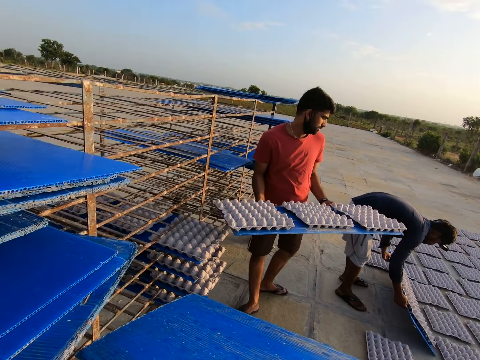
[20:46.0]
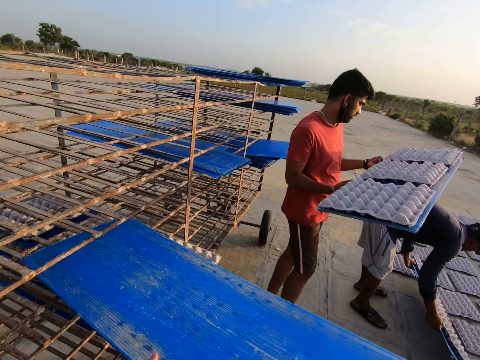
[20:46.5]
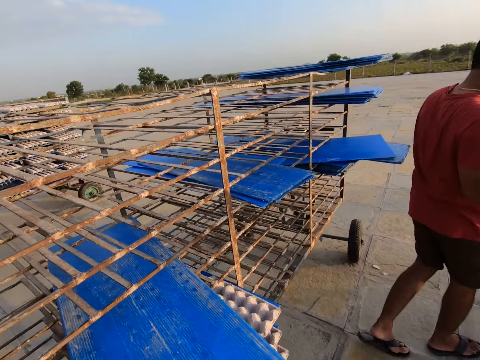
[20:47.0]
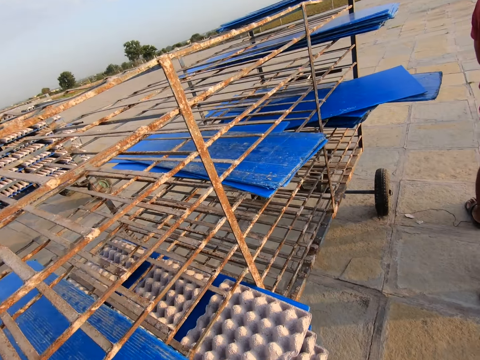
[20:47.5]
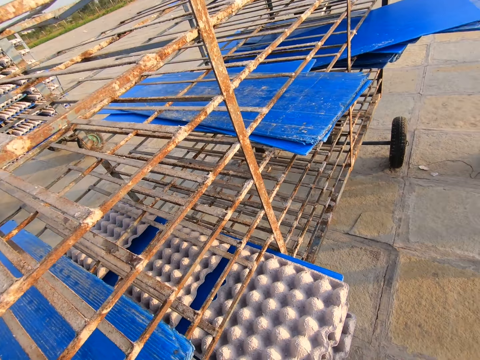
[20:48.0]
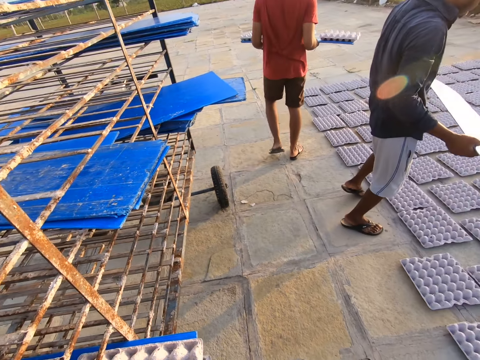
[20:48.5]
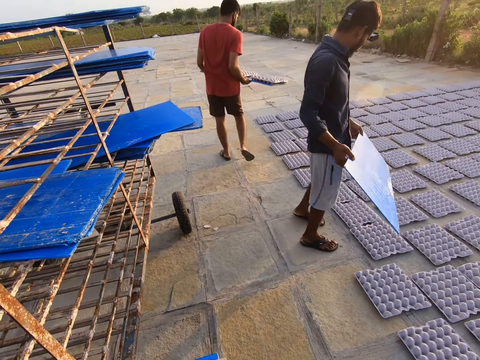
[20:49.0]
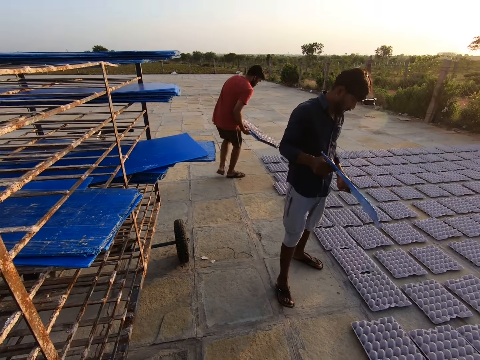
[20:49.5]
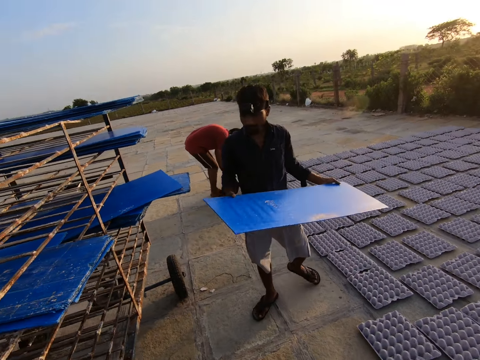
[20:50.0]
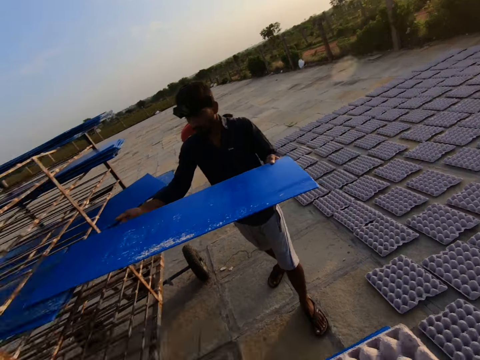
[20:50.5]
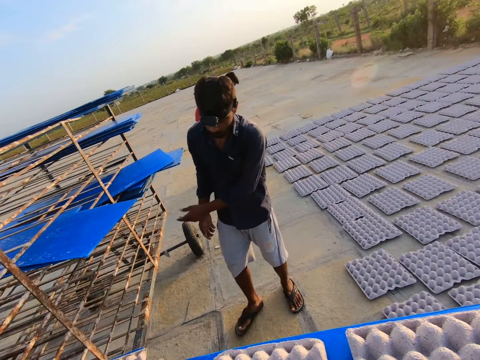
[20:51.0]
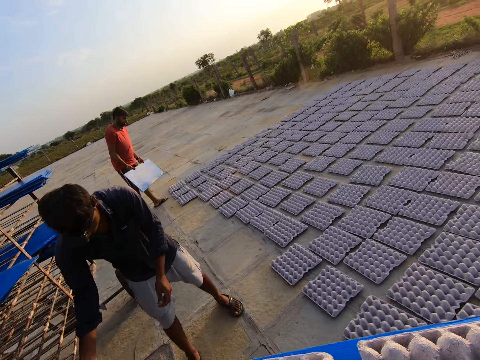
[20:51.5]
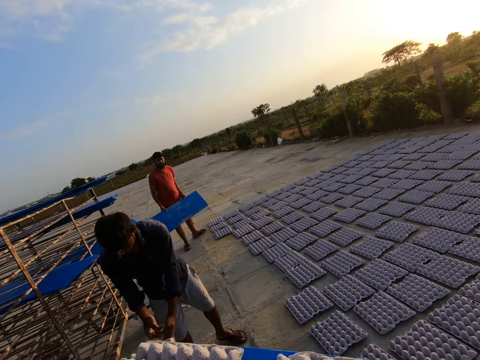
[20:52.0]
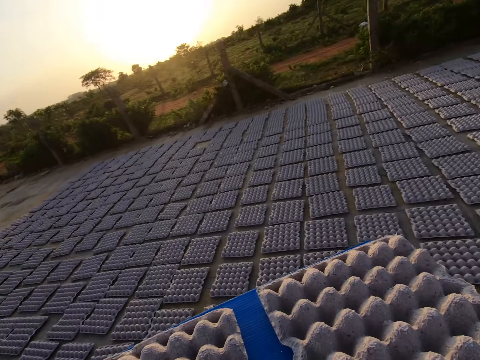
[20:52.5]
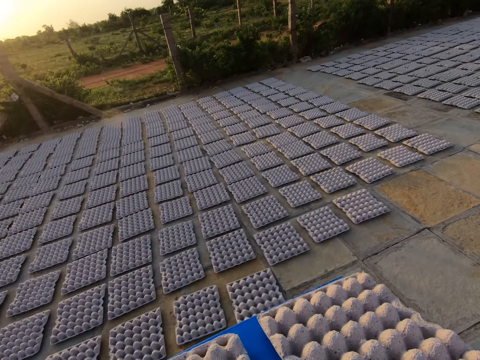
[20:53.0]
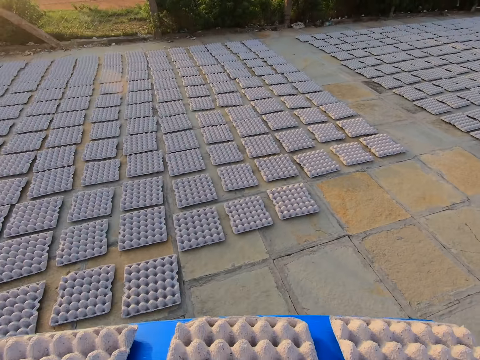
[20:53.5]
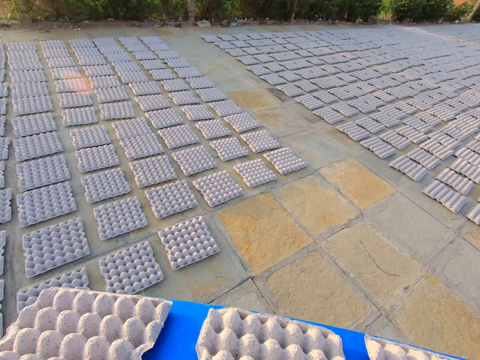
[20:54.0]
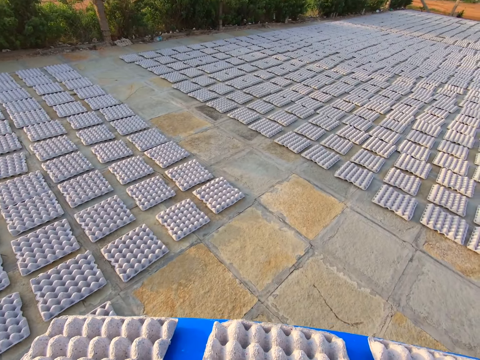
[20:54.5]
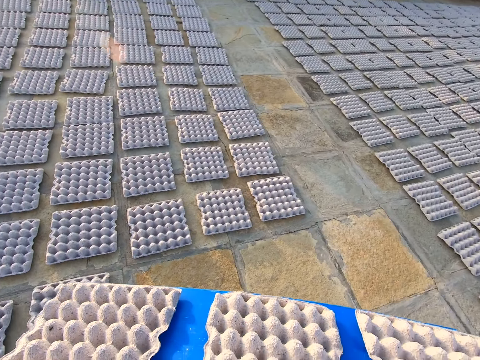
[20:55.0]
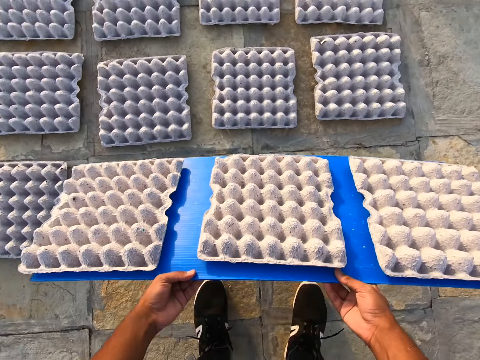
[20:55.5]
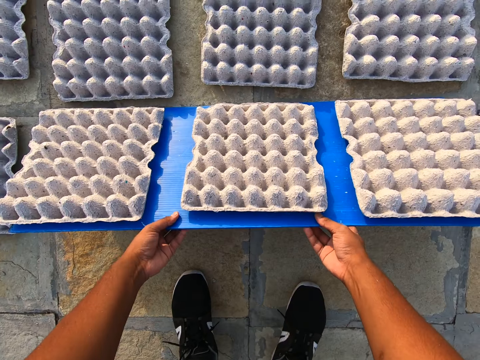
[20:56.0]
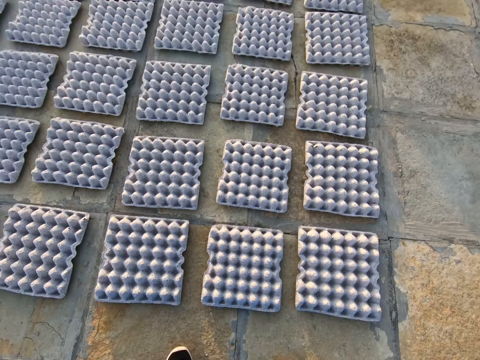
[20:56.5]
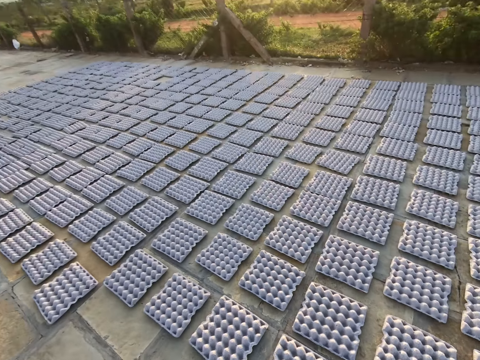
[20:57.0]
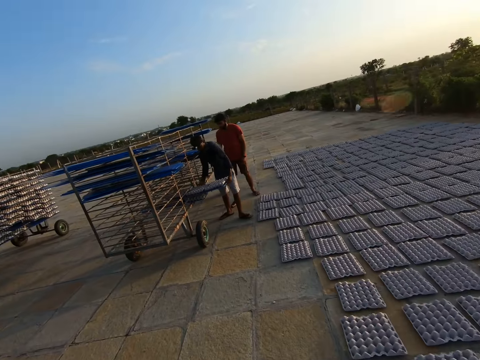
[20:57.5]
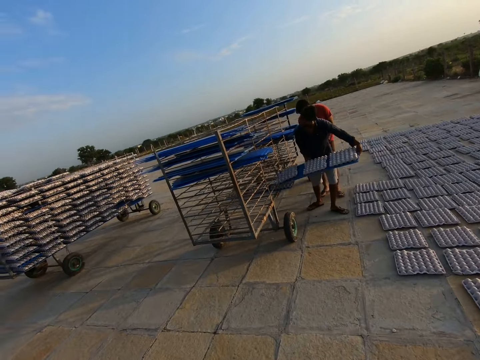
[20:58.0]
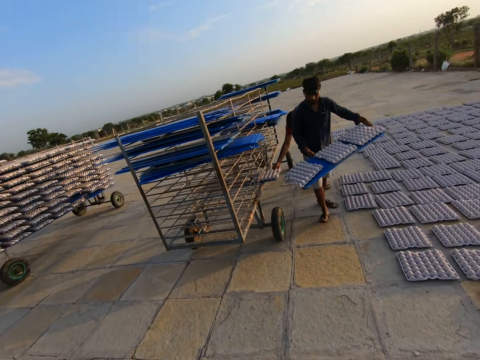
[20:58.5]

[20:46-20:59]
The camera wearer returns the carton or board to the cart or rack. A man walks away from the rack. The camera wearer drags another carton with an empty egg crate on it from the cart. Another man puts a board on. The camera wearer walks away from the rack. They drop the empty egg crate on the carton on the ground. They put the board on the ground, pull the board off the egg trays, and walk toward the rack. The other man pulls a board off the rack.

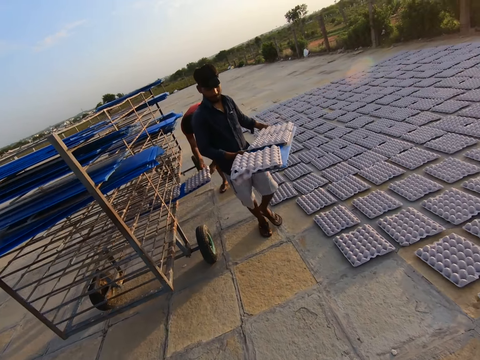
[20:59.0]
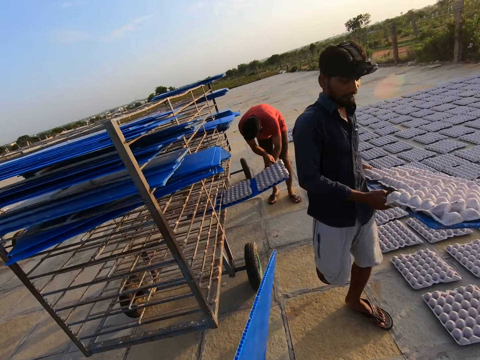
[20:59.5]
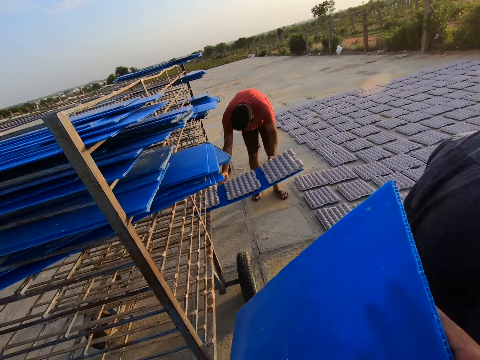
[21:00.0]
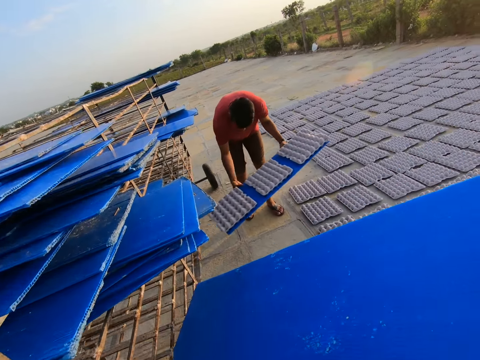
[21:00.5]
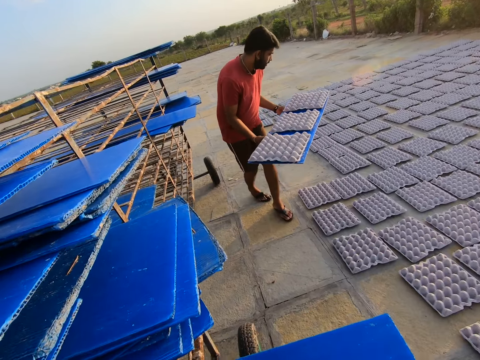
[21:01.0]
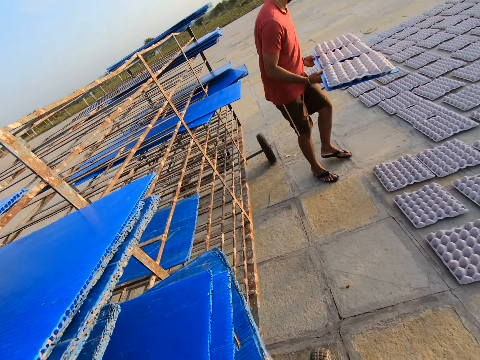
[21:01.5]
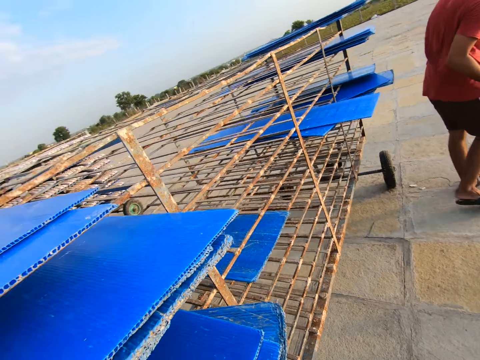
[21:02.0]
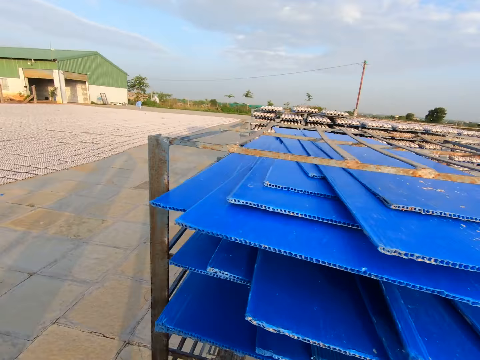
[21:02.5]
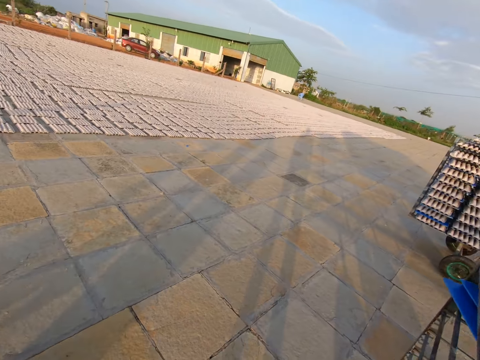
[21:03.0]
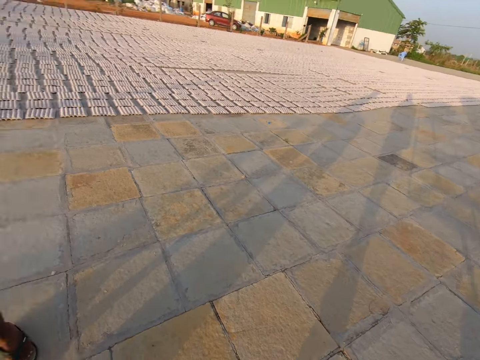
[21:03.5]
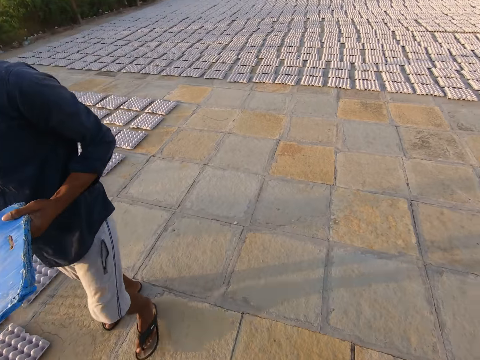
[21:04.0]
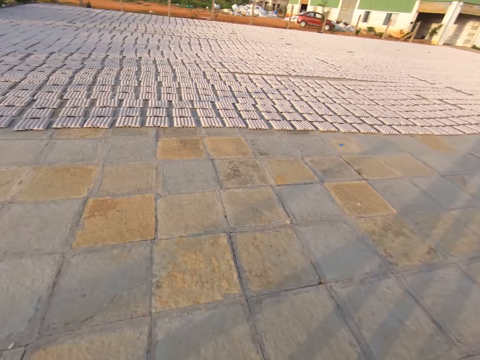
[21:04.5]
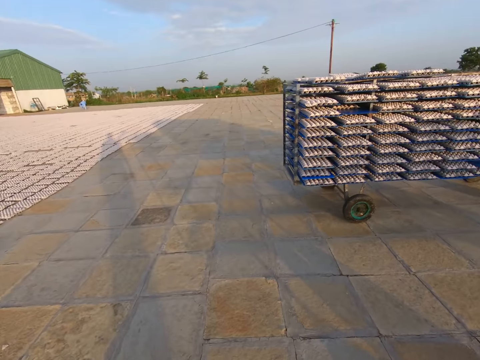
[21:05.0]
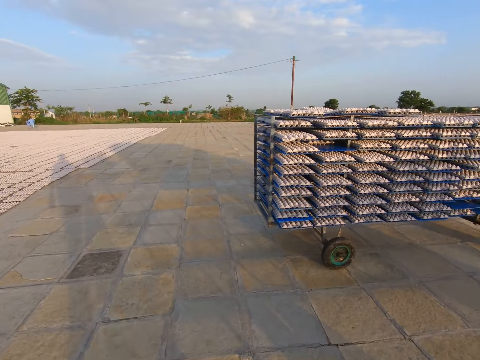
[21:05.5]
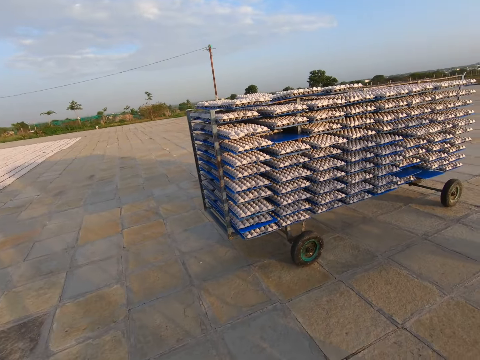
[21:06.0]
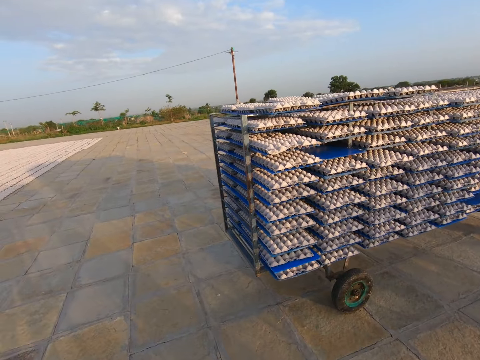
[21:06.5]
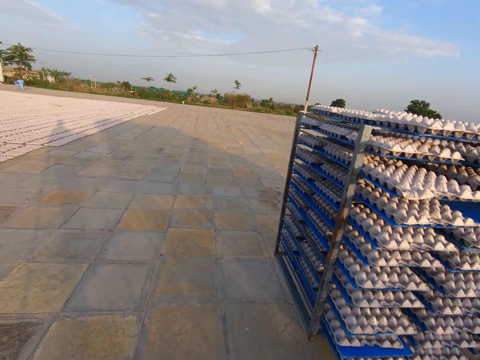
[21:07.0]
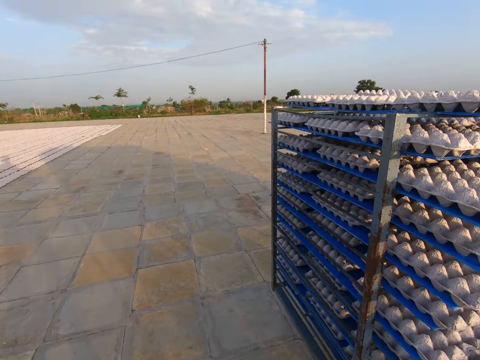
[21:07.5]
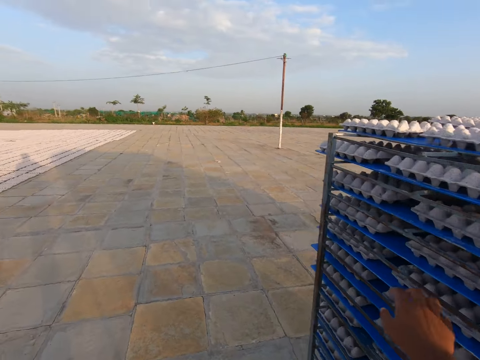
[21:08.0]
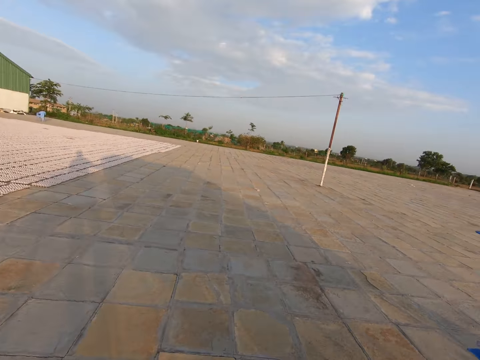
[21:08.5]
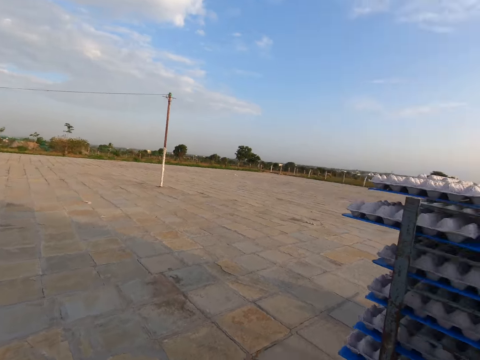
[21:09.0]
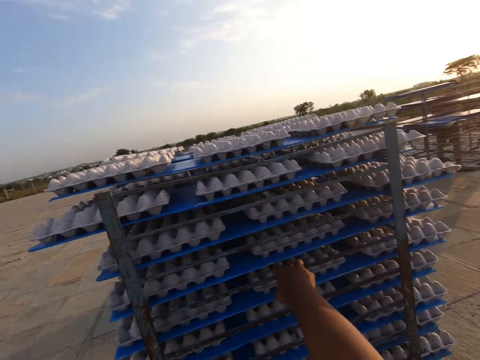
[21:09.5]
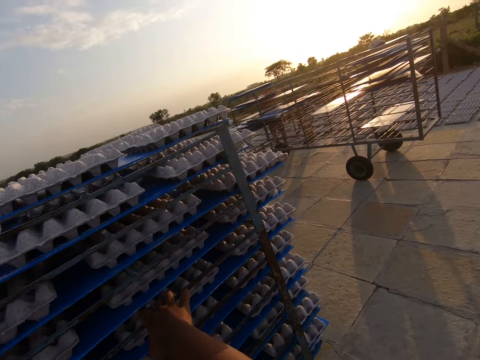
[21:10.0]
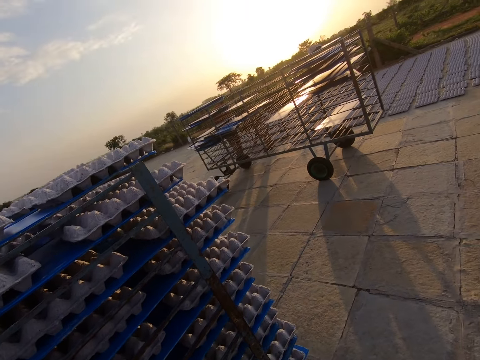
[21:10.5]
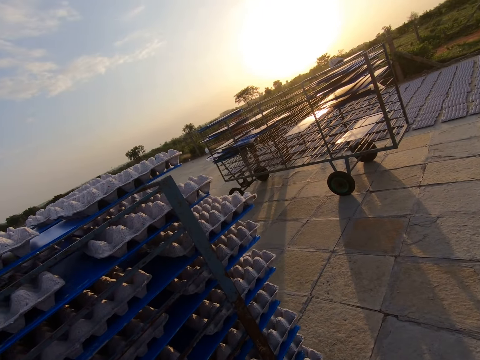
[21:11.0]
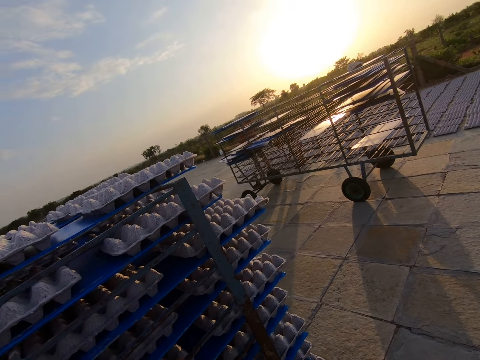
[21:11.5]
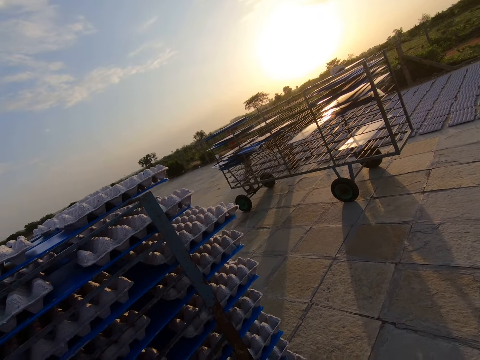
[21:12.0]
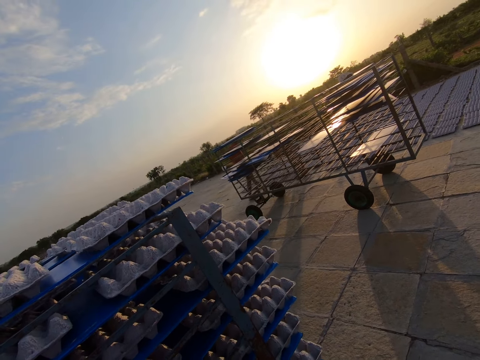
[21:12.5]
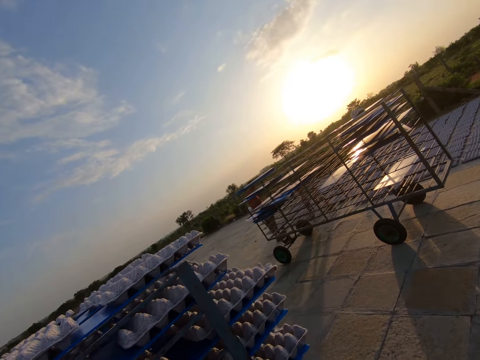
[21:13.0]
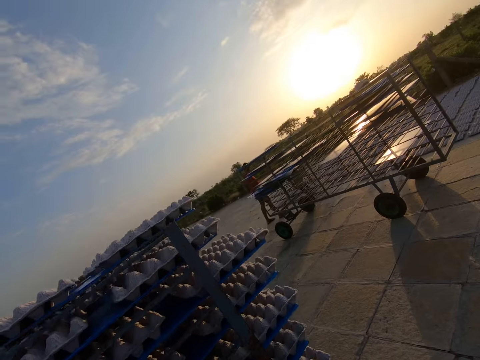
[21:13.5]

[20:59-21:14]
A man walks away from the rack. Another man pulls a board off the rack. The camera wearer returns the carton or board to the cart or rack. The other man walks away from the rack. The camera wearer walks away from the rack.
